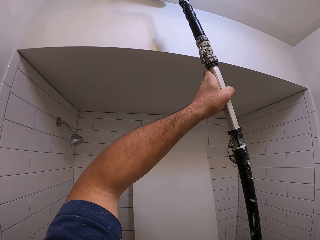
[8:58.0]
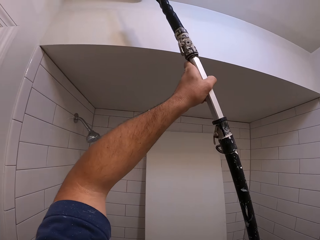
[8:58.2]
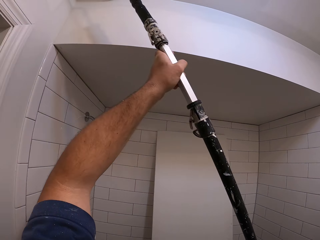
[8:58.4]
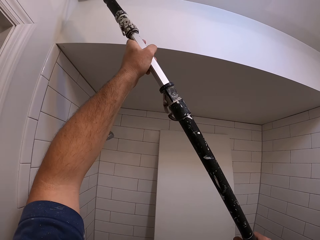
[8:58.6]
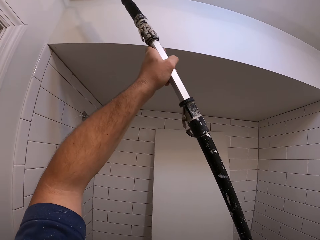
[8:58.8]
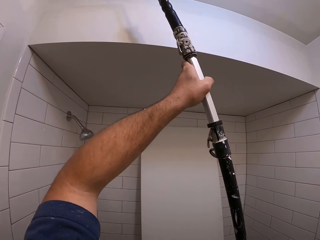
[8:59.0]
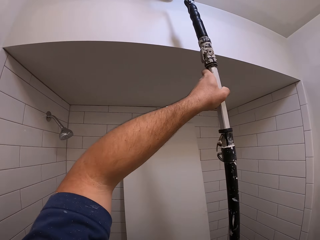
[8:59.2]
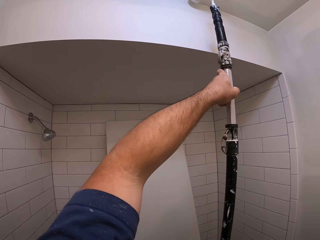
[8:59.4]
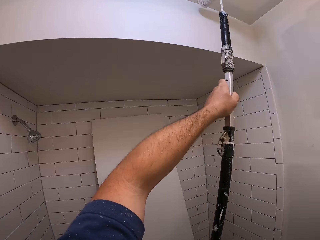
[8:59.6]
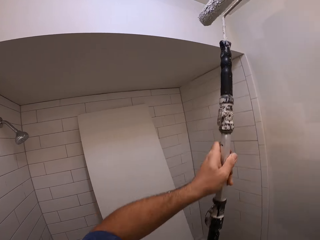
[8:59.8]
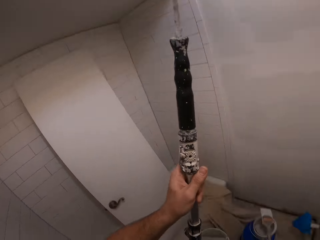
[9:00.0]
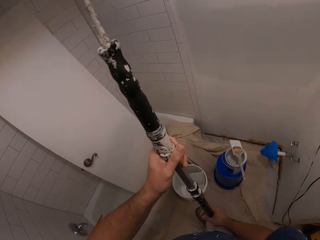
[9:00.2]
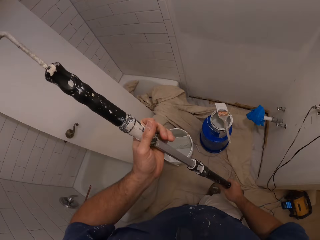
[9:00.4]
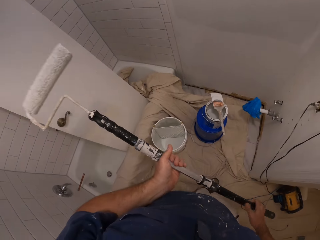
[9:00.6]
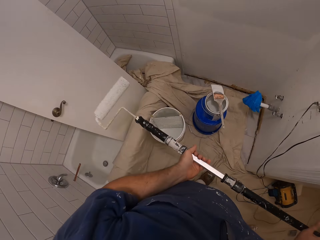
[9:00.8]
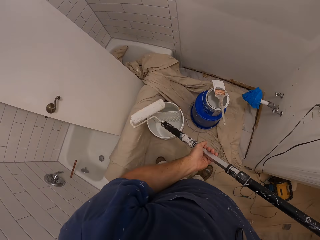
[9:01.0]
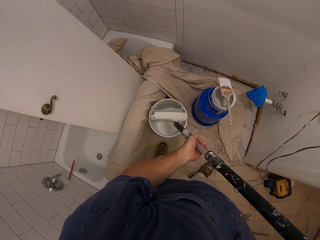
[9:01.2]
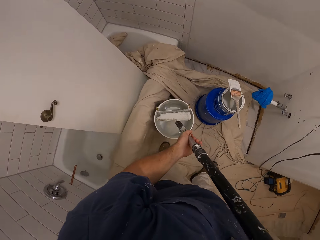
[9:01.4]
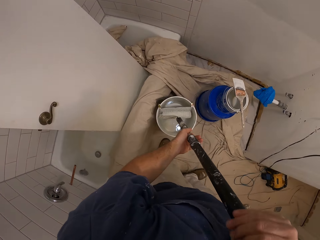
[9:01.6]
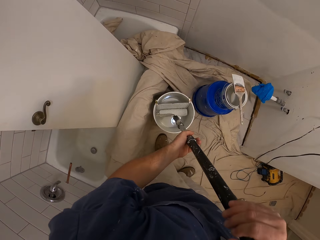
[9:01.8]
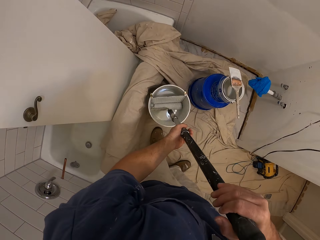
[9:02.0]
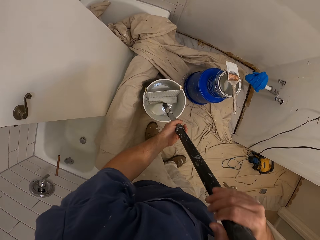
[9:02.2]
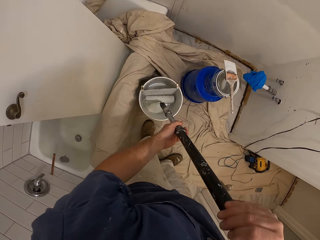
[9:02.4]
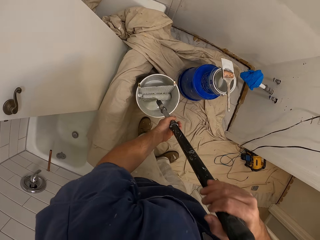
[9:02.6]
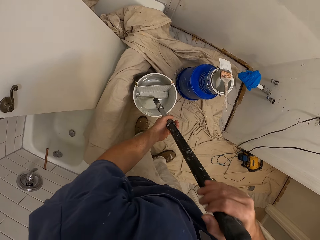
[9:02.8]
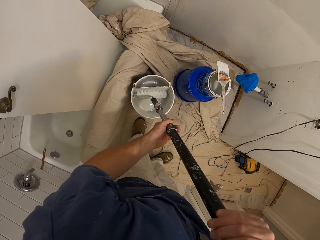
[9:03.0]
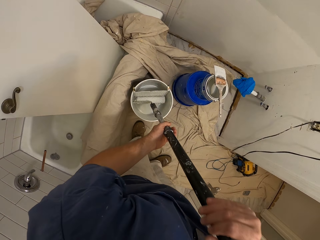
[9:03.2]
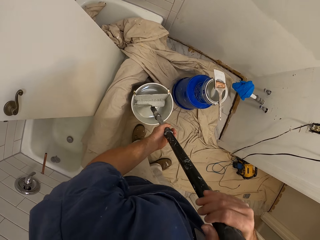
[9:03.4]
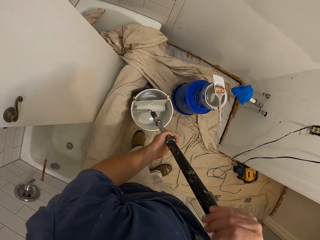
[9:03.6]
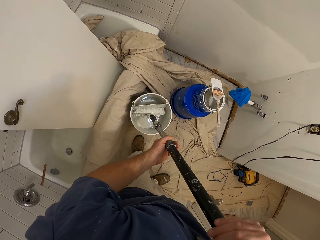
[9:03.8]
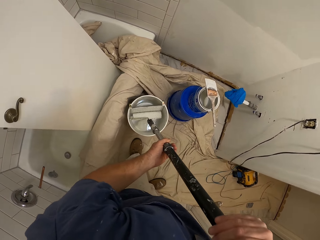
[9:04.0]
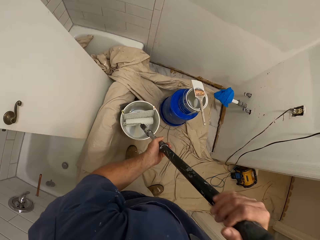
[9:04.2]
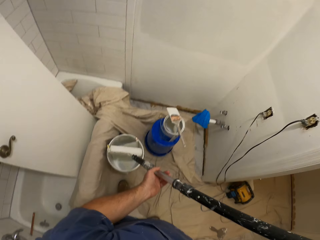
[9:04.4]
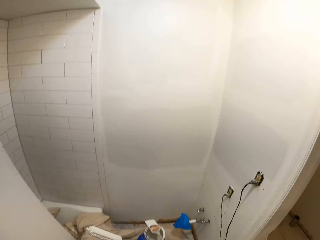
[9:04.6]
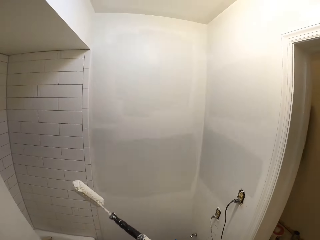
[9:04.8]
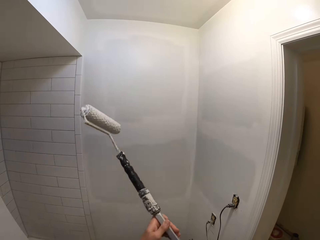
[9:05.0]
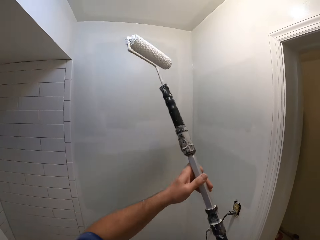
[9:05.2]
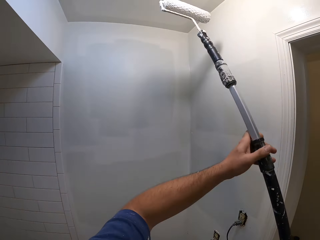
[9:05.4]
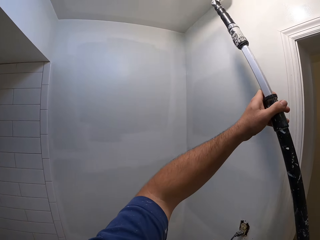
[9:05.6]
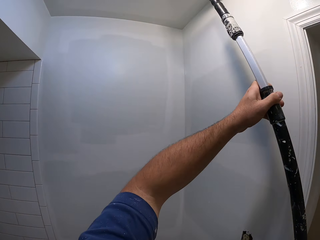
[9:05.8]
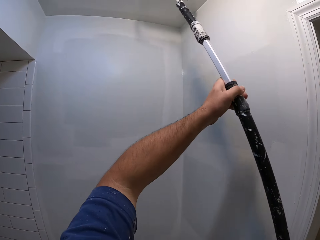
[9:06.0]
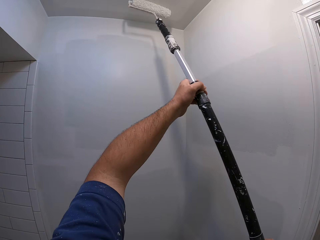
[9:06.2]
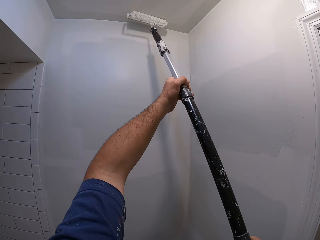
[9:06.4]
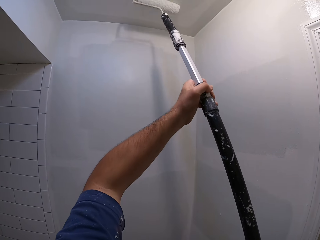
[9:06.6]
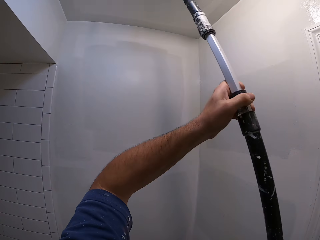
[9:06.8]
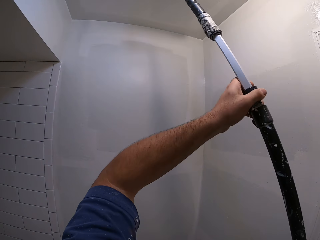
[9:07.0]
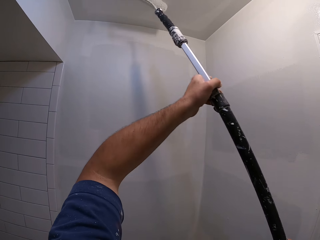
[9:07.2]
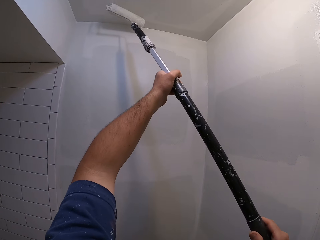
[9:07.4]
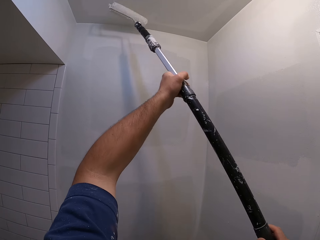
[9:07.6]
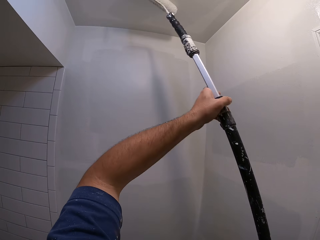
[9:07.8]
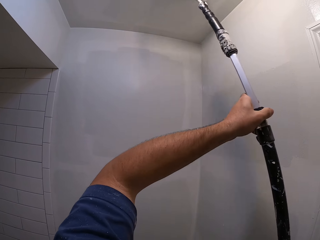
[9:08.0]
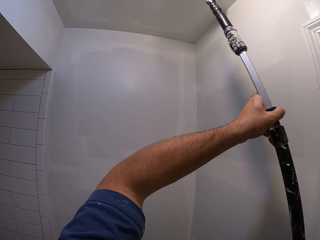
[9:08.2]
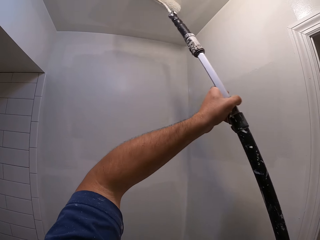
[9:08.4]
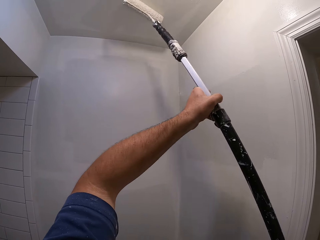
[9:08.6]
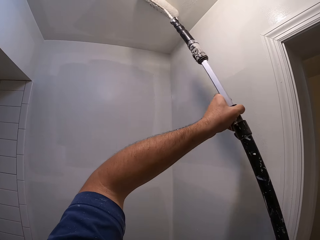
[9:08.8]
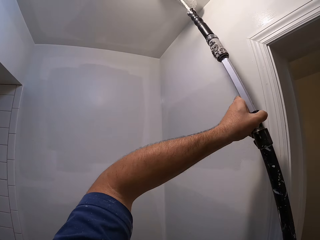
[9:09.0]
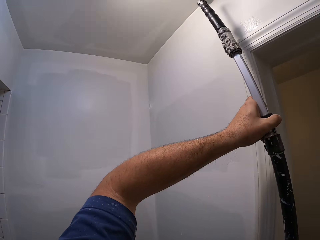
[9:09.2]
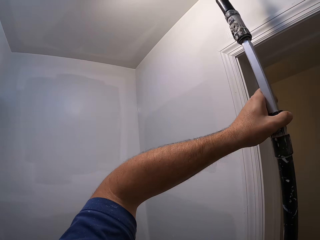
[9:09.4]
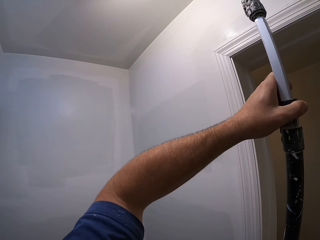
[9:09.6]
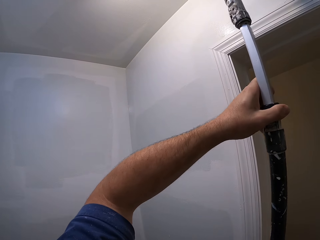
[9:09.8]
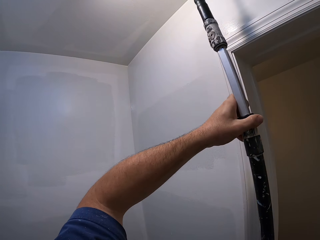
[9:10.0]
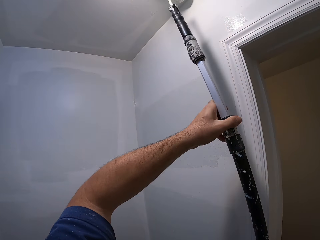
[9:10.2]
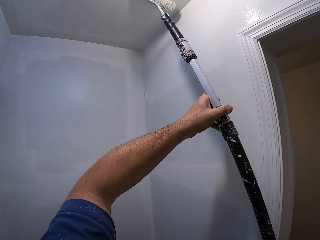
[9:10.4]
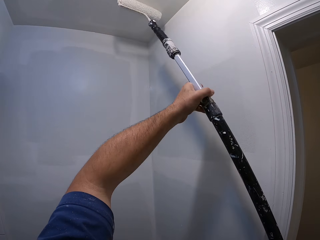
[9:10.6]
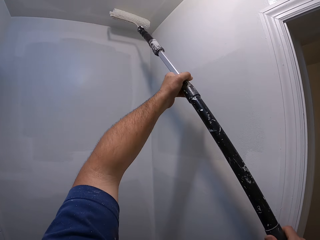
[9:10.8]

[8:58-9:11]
The camera wearer dips the paint roller into the paint bucket. They roll the paint roller against the paint in the paint bucket. They remove the paint roller from the paint bucket. They paint the ceiling of the bathroom with the paint roller.

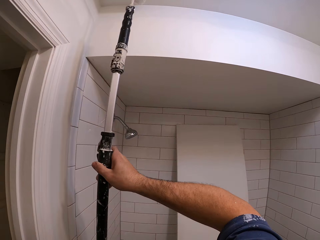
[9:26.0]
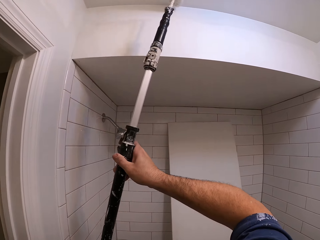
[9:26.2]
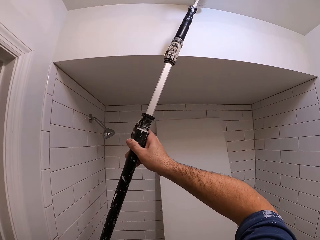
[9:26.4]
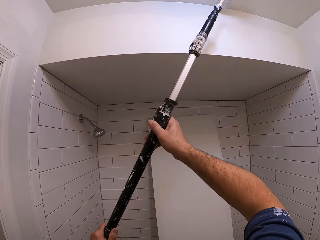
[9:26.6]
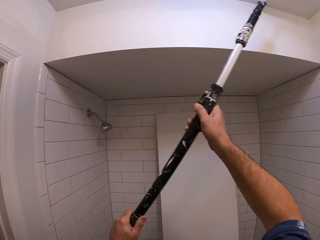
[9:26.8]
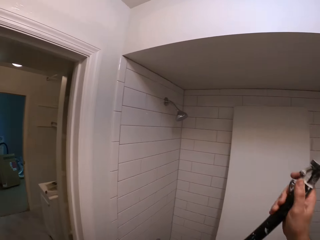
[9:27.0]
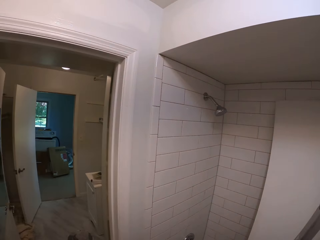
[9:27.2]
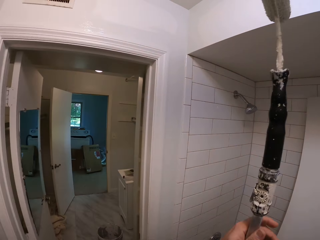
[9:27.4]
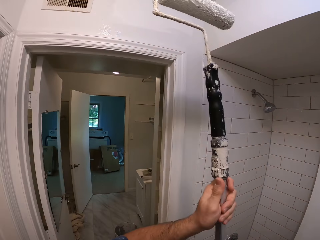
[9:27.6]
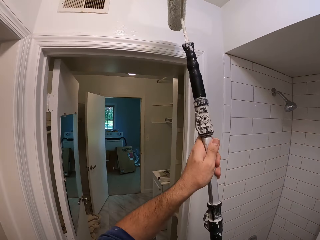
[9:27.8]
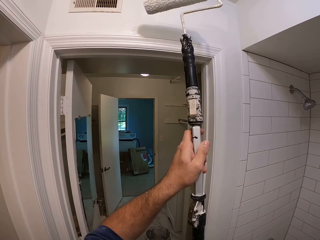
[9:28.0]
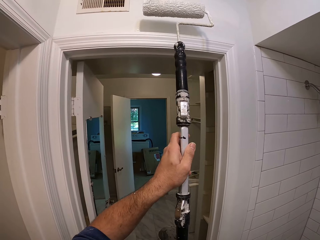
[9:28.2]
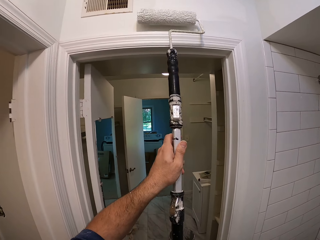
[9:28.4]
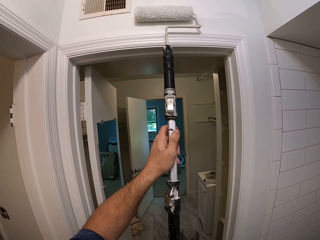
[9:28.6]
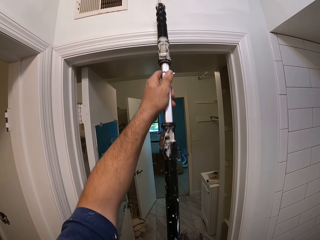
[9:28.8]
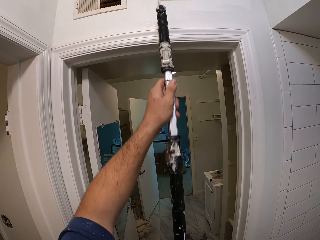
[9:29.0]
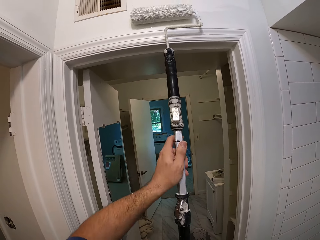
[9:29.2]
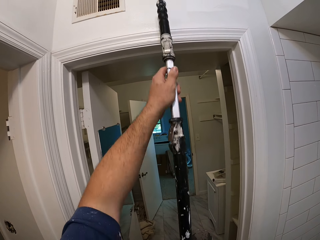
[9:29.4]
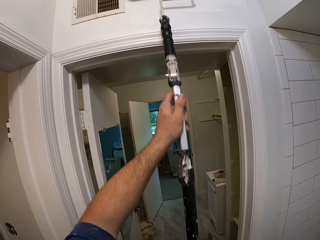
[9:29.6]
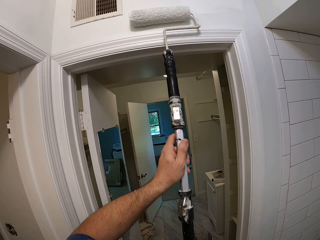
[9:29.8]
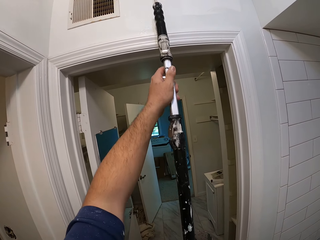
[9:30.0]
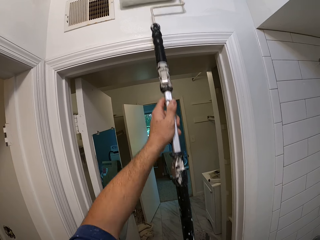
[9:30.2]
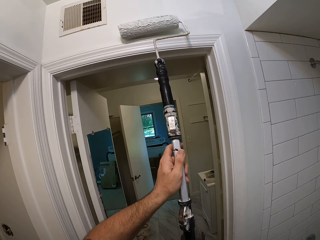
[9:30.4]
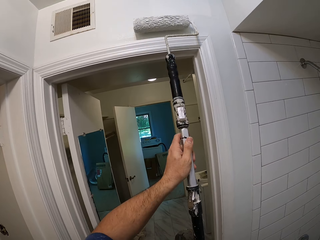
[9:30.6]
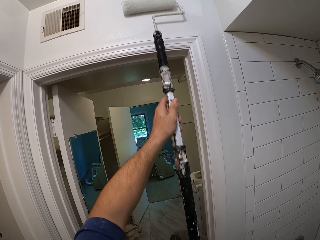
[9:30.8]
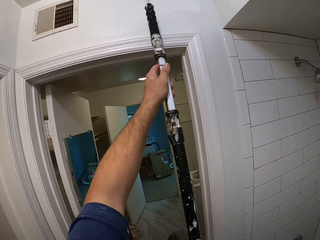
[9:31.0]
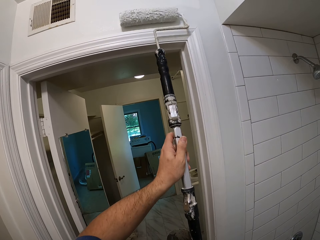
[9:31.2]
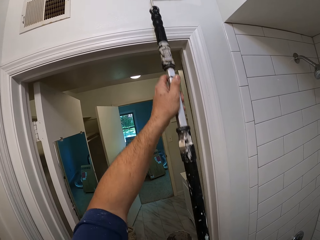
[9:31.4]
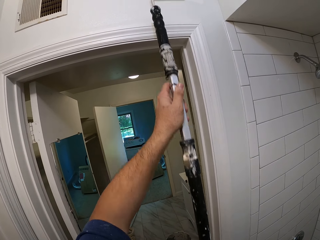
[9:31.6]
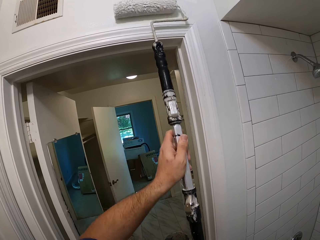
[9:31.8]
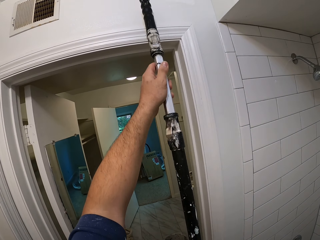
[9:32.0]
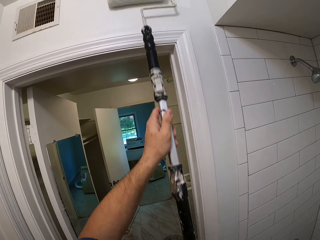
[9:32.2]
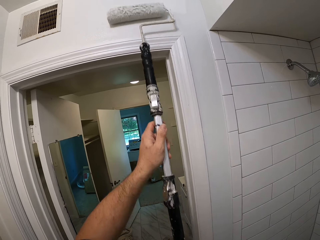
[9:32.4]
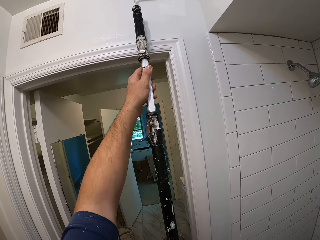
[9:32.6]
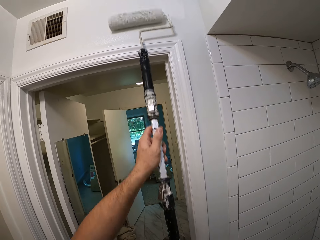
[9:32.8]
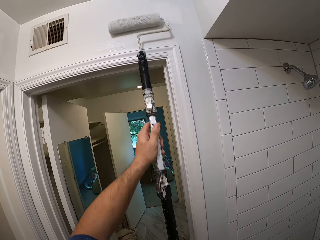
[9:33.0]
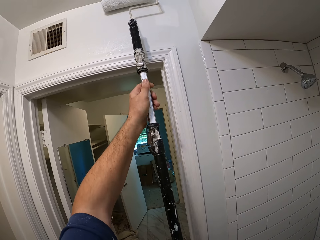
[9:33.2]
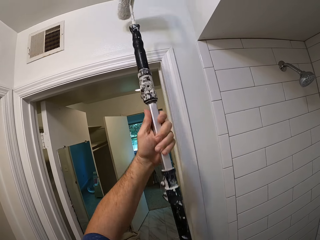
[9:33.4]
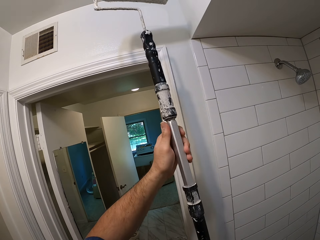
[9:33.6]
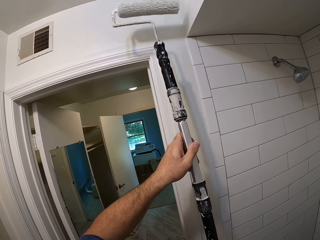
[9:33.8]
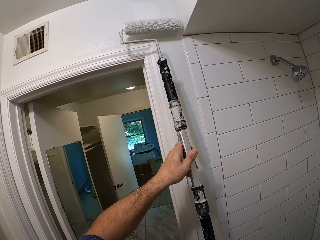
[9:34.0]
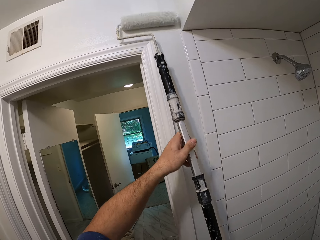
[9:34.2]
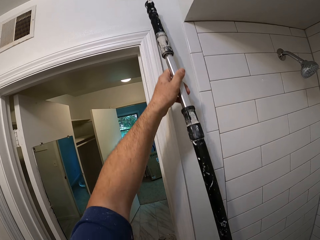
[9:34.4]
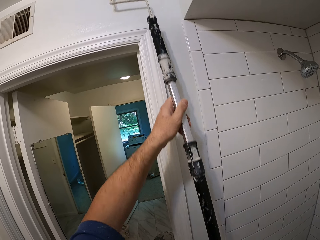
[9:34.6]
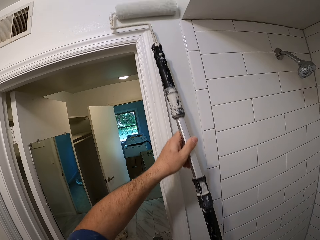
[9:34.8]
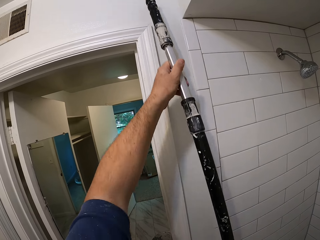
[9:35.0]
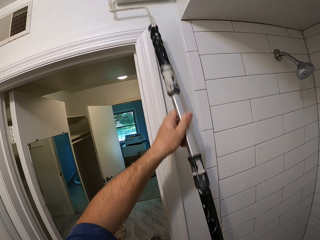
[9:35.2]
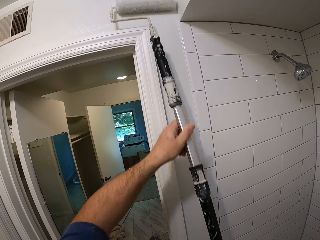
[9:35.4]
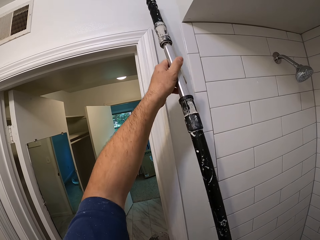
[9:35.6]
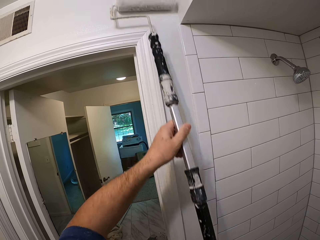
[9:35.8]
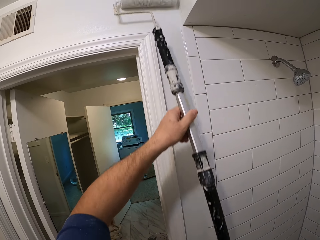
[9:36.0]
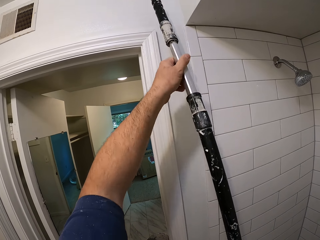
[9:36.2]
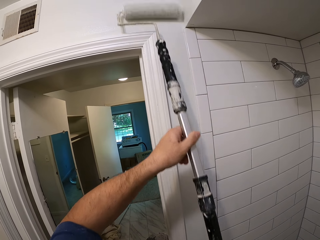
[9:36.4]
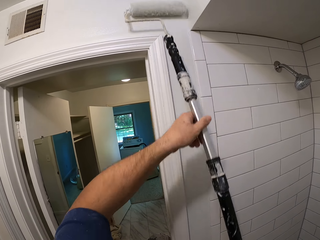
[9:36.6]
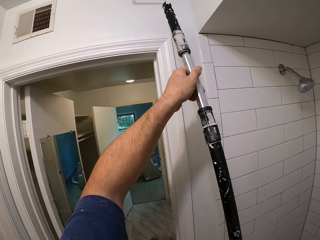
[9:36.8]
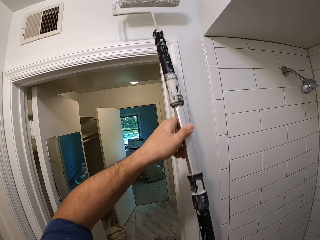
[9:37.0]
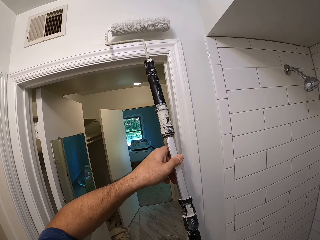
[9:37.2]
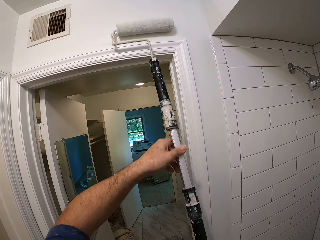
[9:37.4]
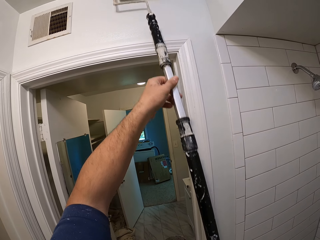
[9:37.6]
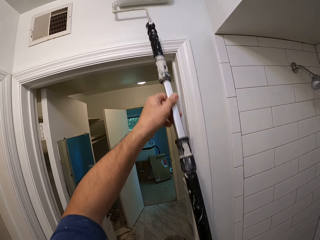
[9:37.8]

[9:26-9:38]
The camera wearer turns around. They paint the wall with a paint roller.
